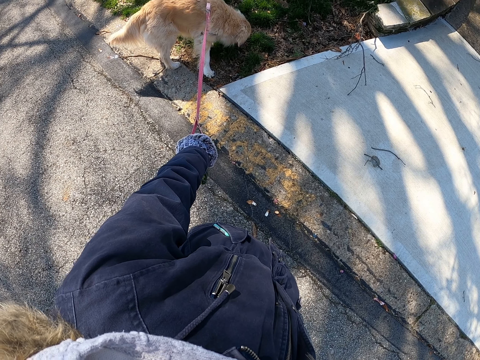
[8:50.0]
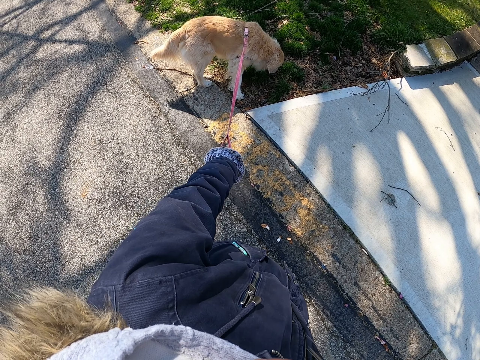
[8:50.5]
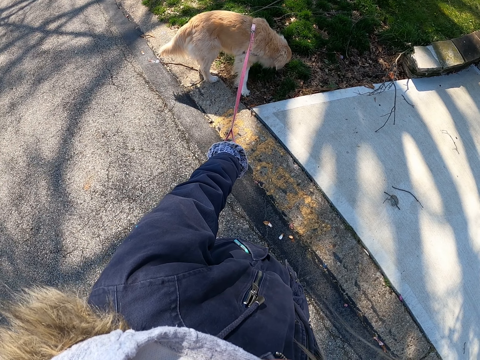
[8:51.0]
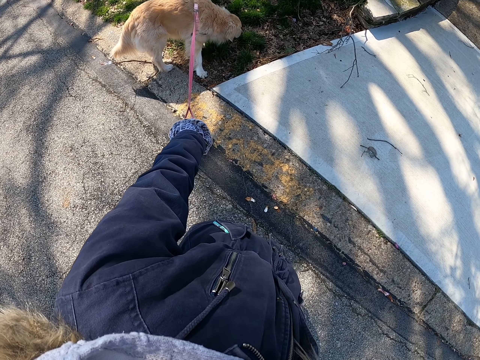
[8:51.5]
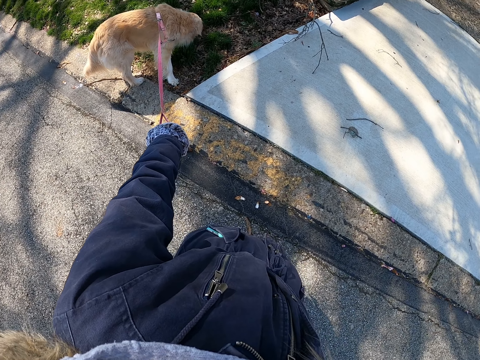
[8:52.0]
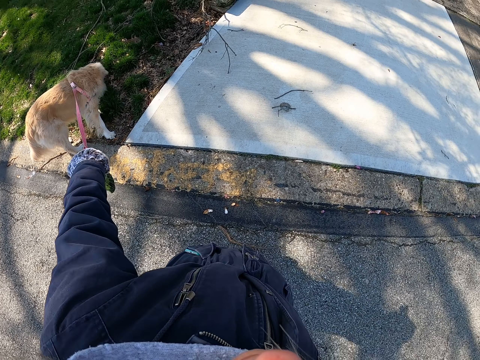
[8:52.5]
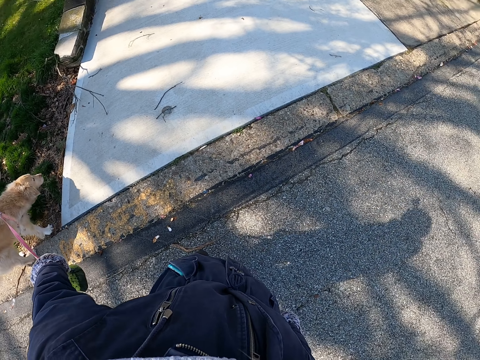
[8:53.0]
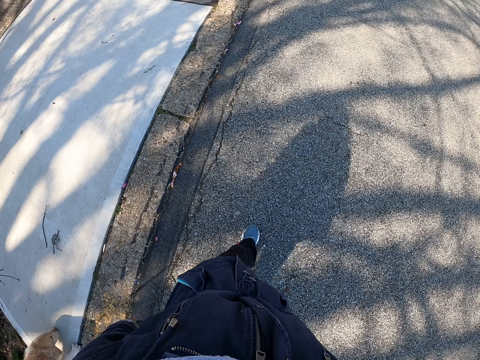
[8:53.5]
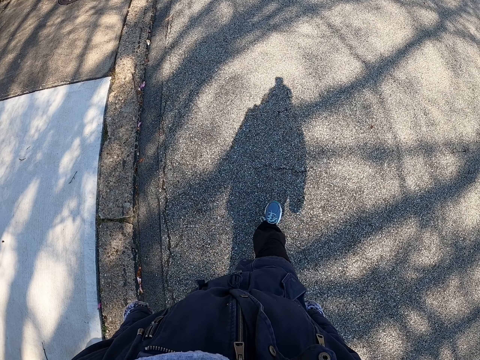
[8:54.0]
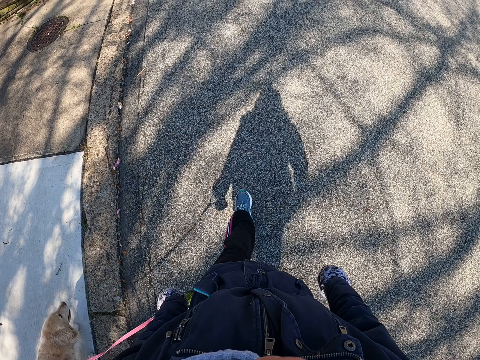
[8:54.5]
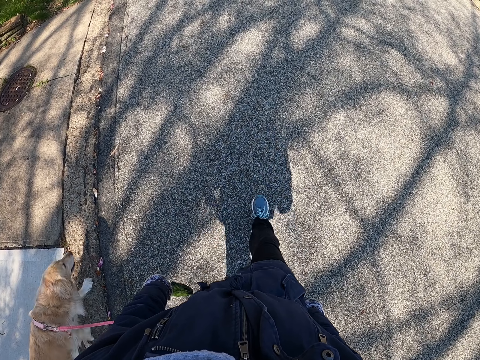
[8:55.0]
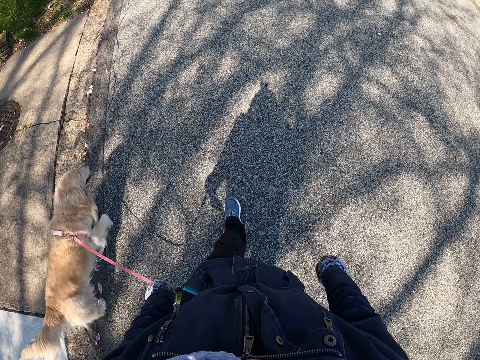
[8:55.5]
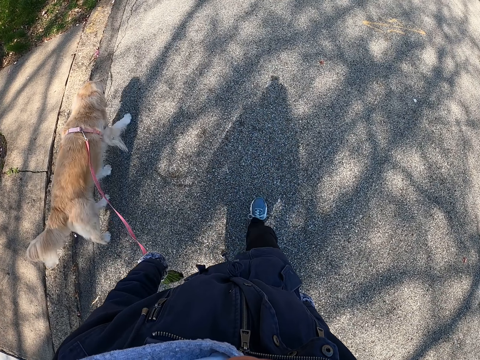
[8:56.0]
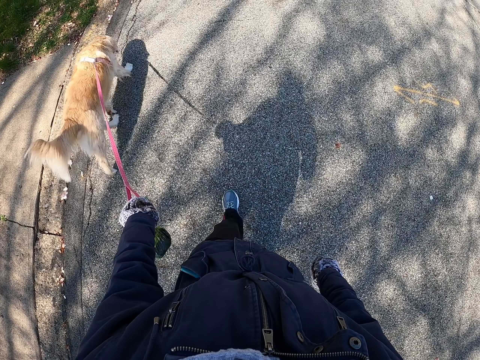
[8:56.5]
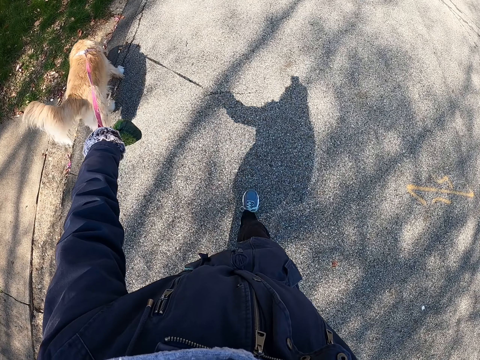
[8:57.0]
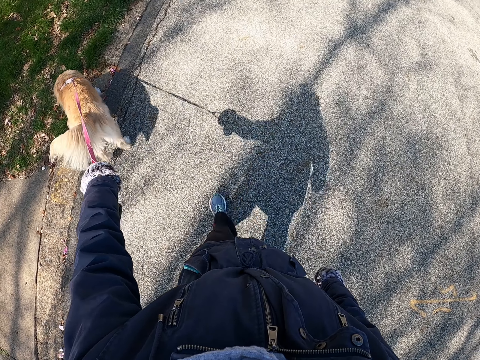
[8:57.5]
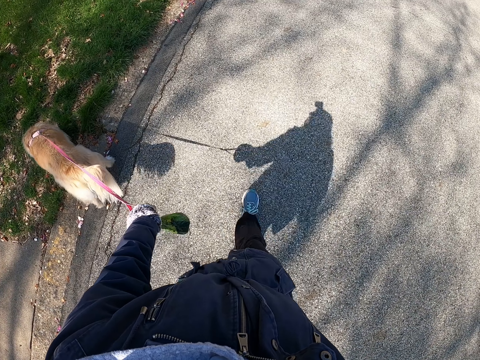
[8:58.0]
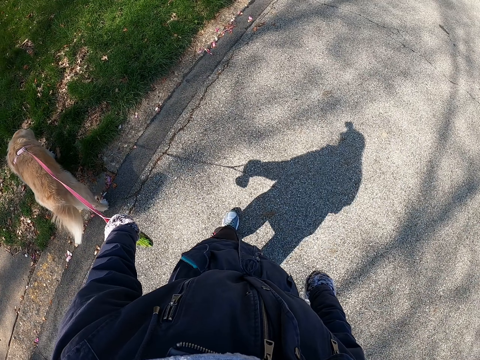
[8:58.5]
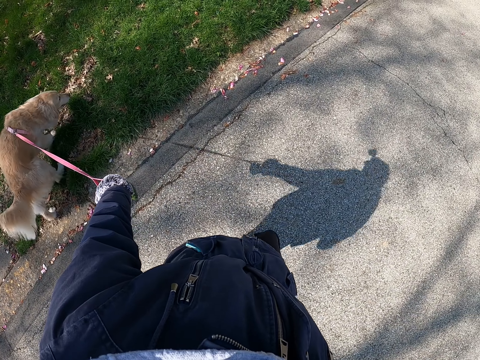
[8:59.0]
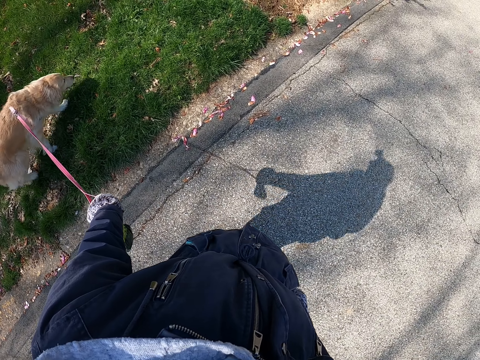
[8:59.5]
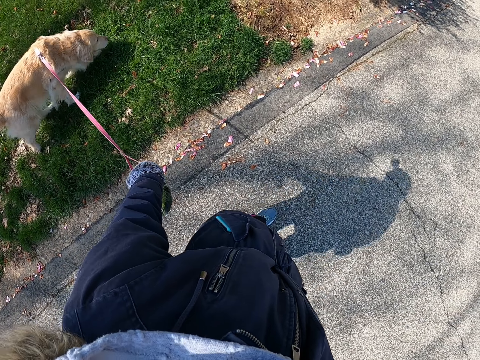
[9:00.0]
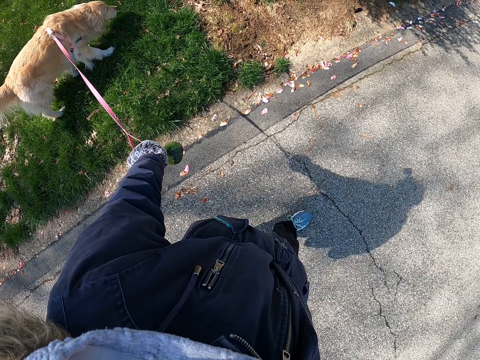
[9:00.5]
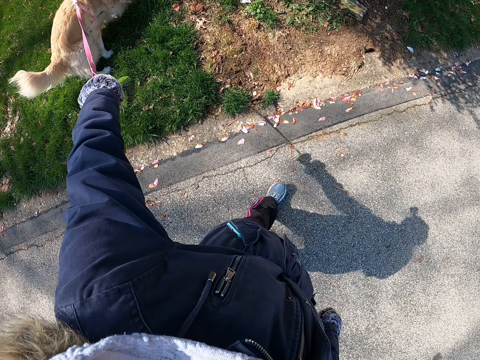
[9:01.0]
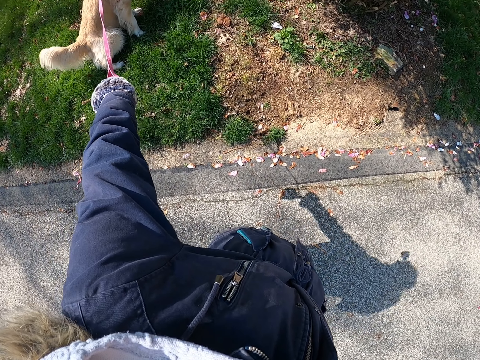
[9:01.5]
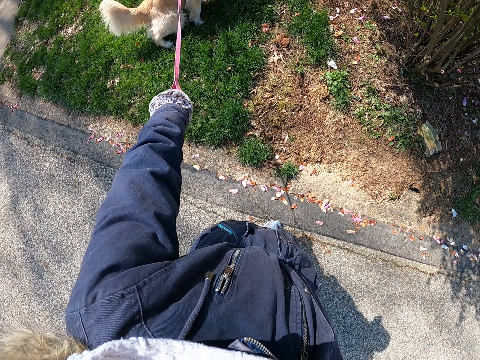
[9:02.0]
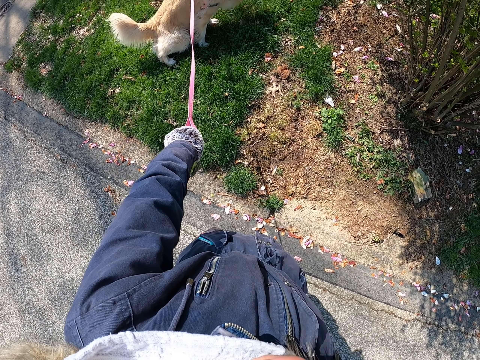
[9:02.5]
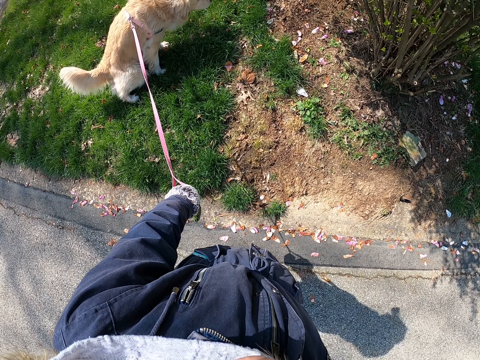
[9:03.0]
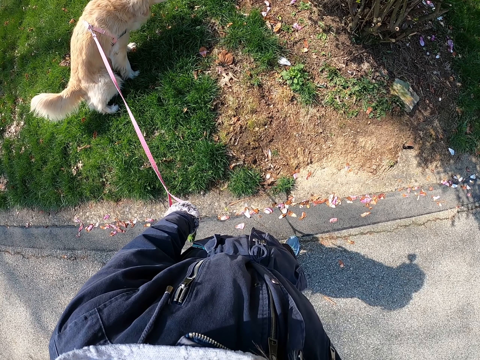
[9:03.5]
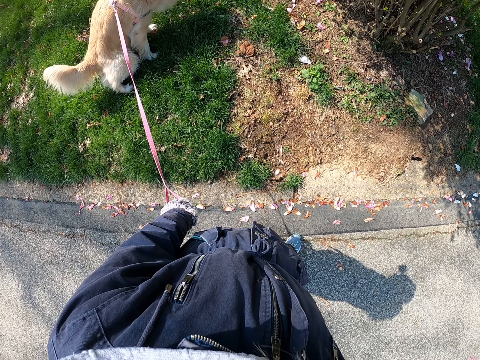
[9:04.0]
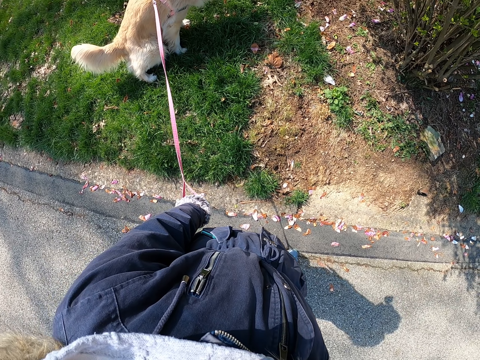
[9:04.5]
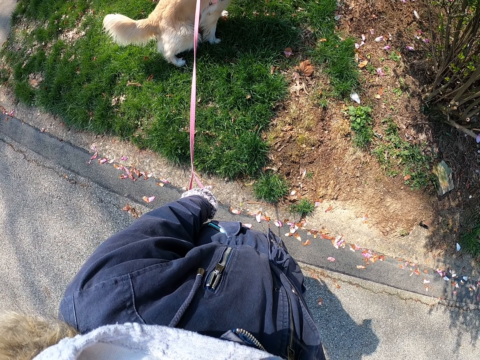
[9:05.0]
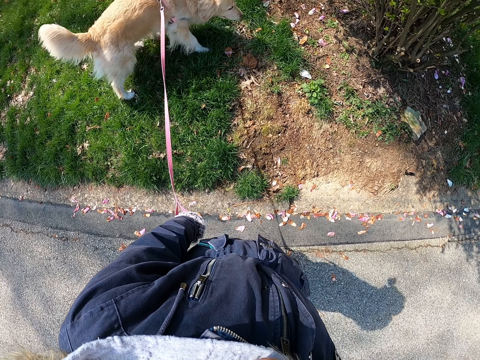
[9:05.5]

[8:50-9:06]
The camera wearer walks with a dog on the road. They stop walking. They look around the dog.

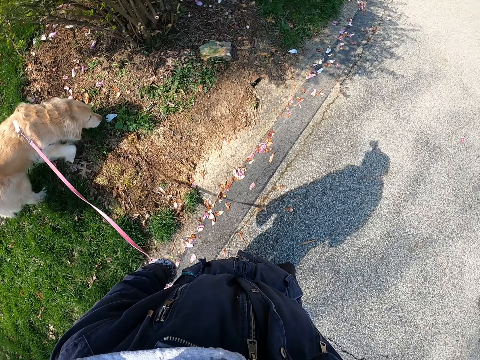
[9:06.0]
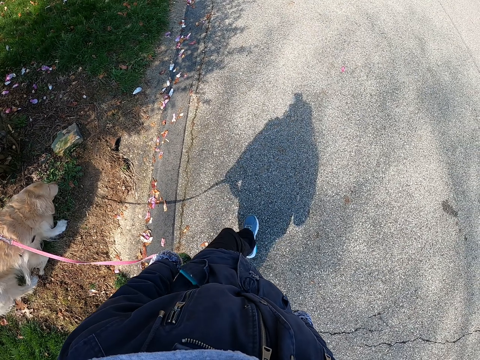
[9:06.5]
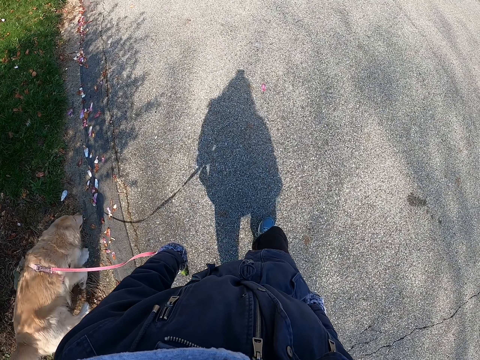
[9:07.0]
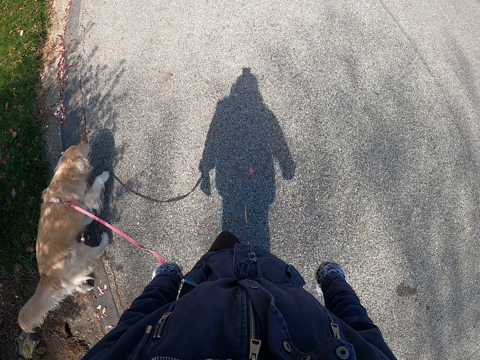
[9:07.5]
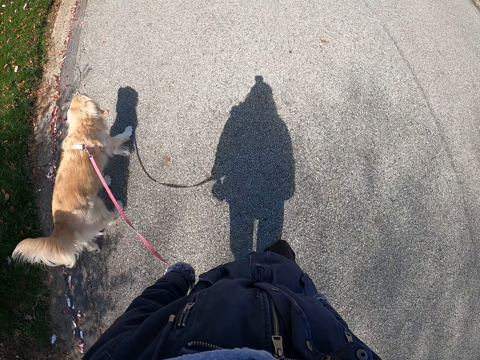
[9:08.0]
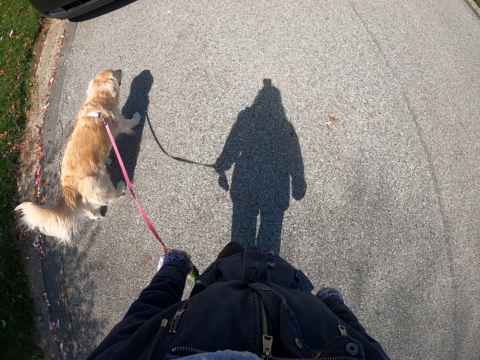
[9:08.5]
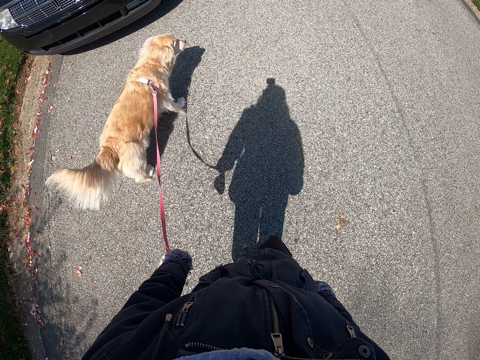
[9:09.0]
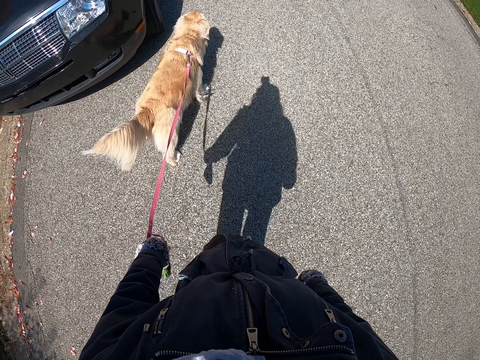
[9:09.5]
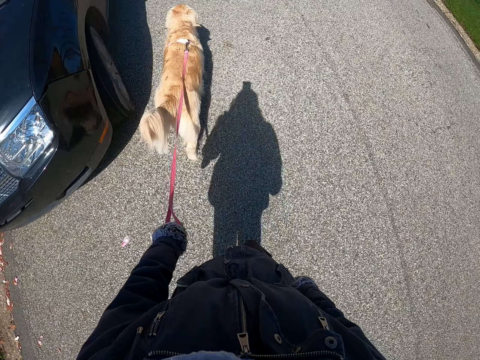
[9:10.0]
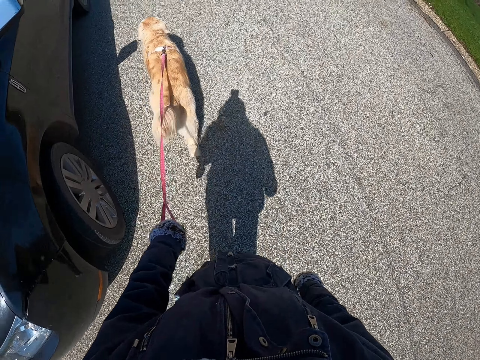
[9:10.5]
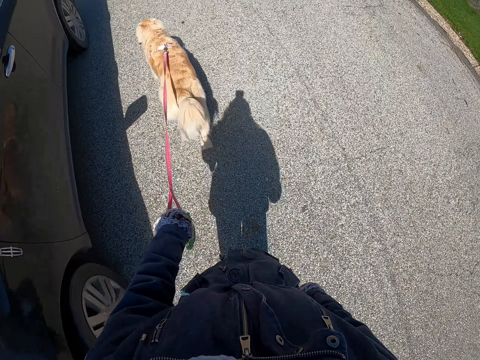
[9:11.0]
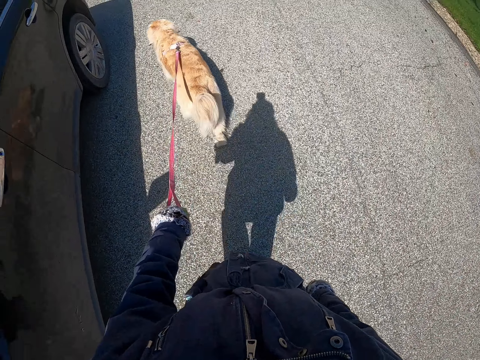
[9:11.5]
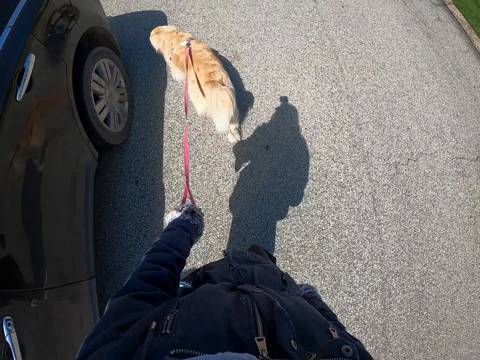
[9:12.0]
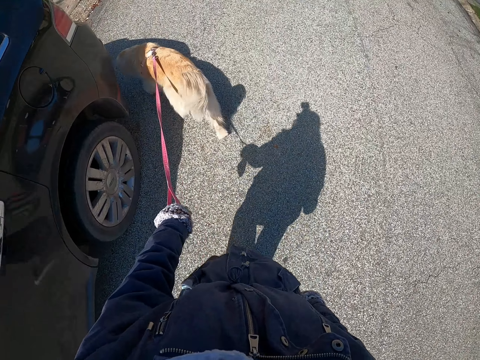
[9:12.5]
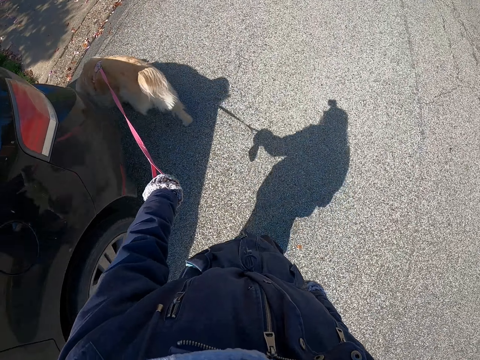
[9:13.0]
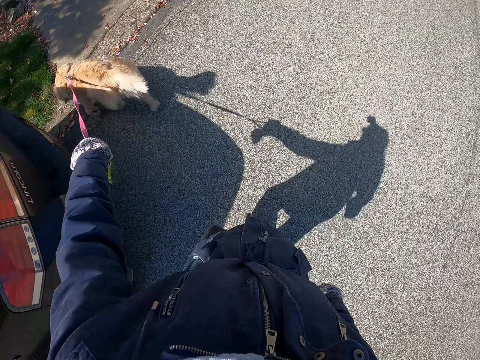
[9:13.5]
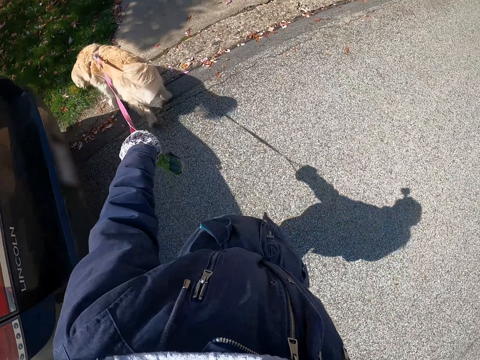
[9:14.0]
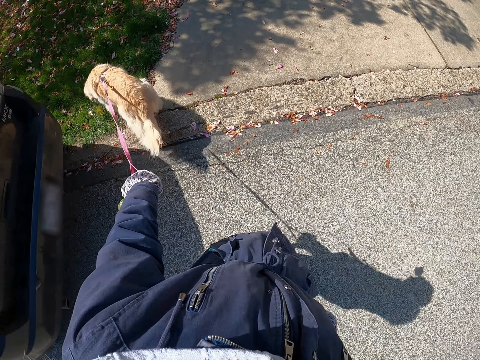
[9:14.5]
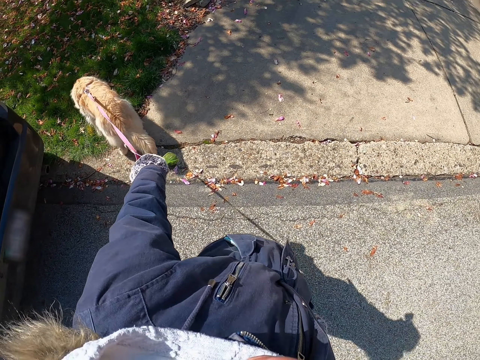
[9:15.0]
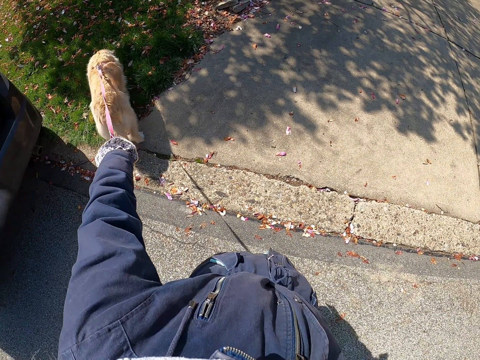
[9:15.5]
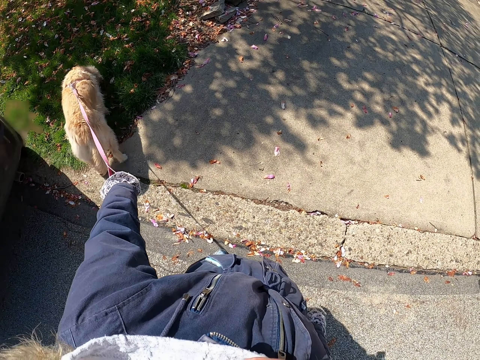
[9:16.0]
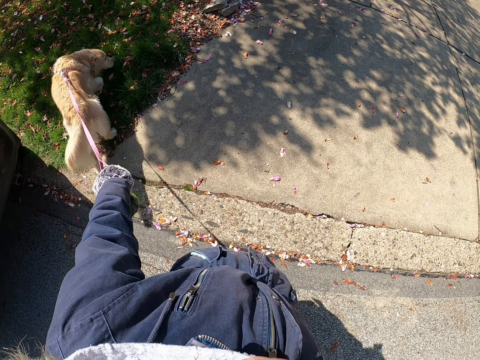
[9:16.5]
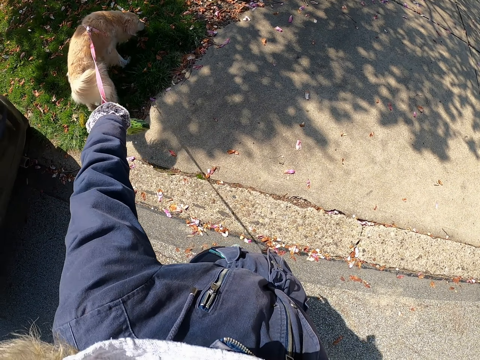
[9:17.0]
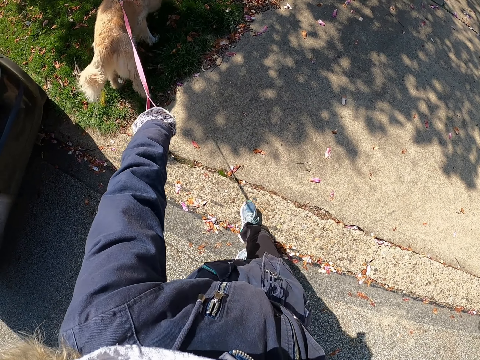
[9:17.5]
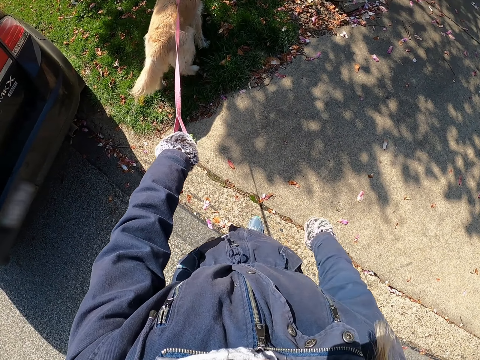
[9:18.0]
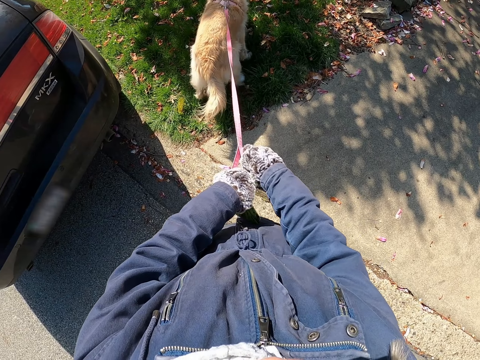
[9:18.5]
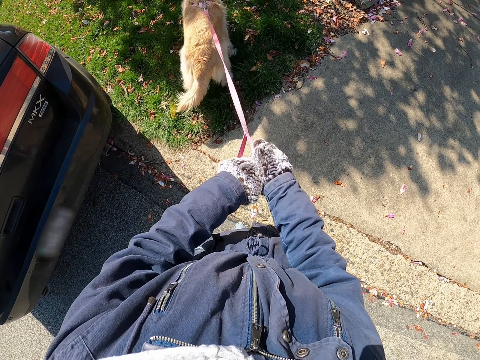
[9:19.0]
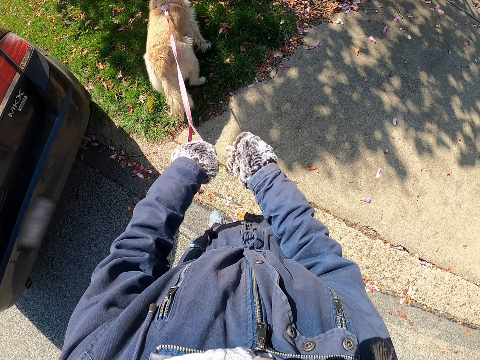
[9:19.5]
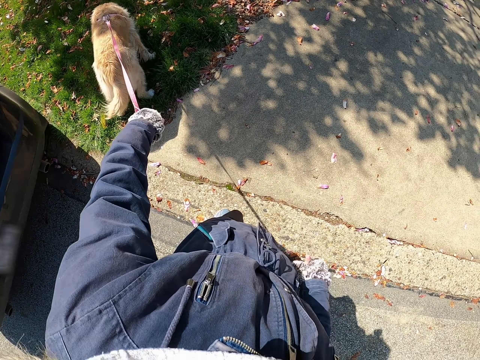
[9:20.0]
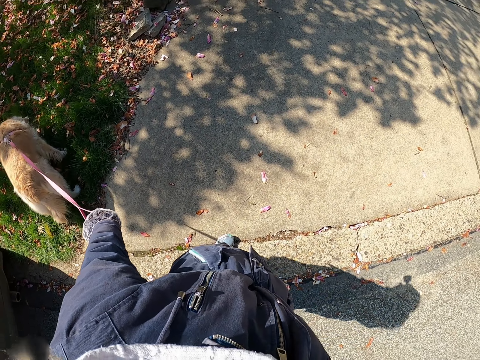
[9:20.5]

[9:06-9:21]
The camera wearer walks with a dog on the road. They stop so that the dog sniffs.
